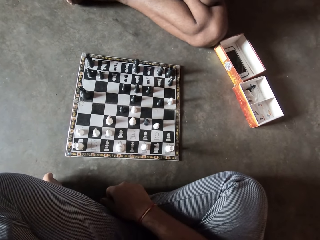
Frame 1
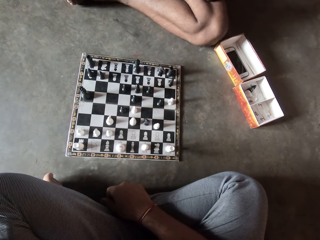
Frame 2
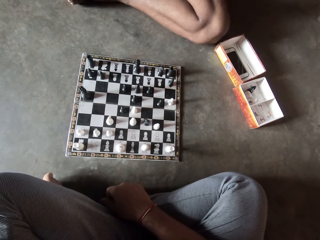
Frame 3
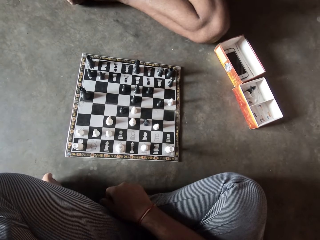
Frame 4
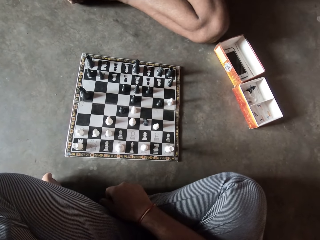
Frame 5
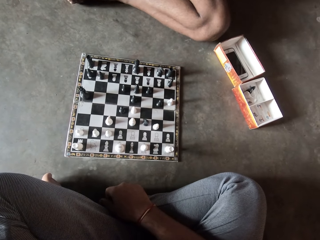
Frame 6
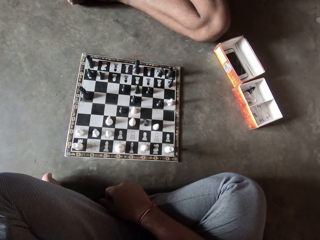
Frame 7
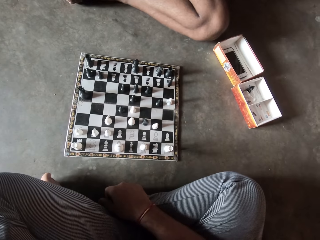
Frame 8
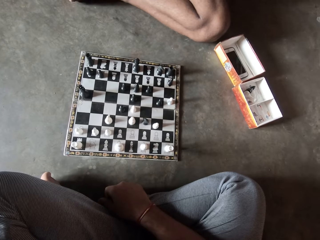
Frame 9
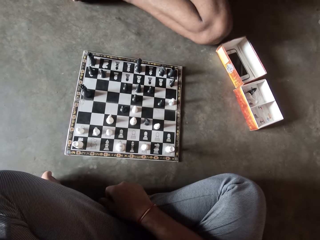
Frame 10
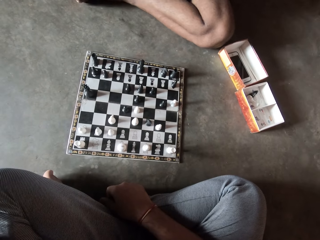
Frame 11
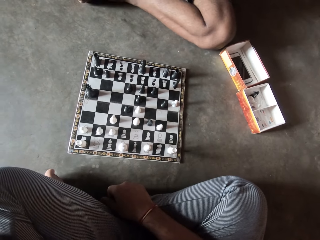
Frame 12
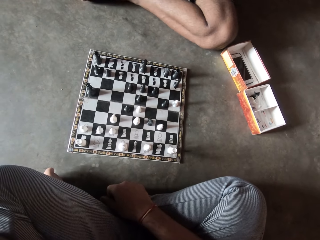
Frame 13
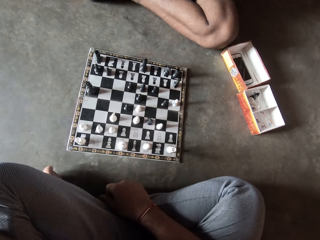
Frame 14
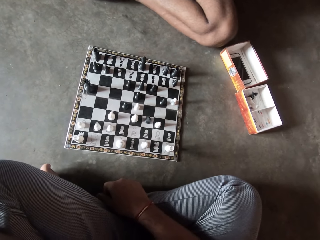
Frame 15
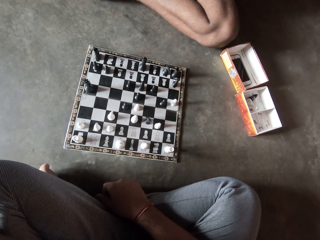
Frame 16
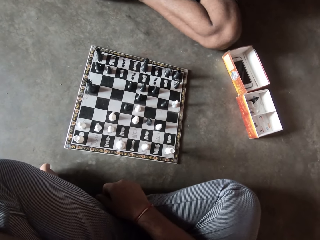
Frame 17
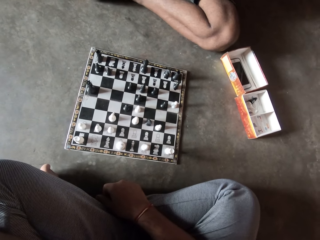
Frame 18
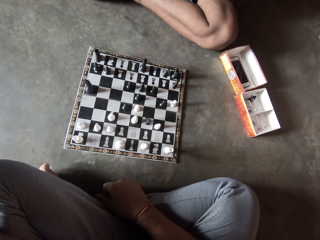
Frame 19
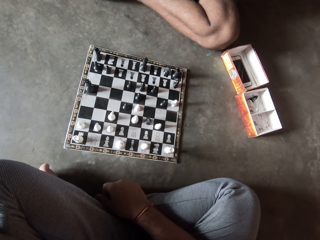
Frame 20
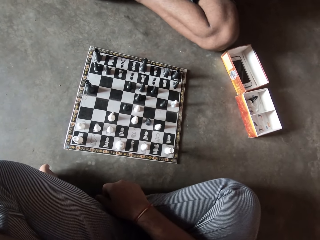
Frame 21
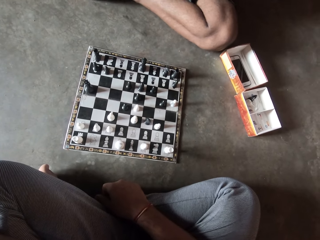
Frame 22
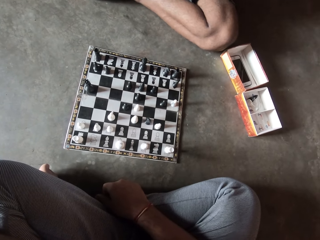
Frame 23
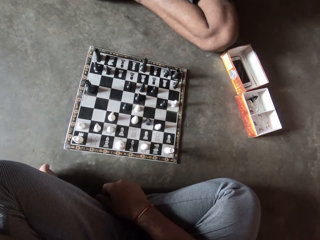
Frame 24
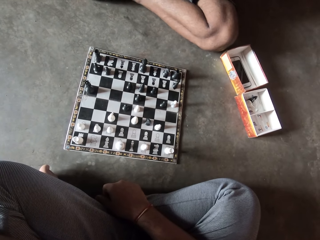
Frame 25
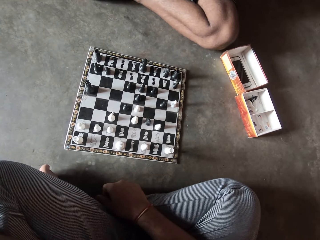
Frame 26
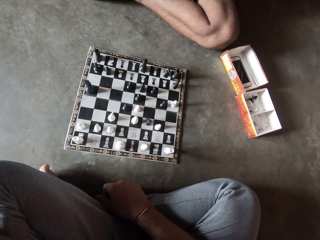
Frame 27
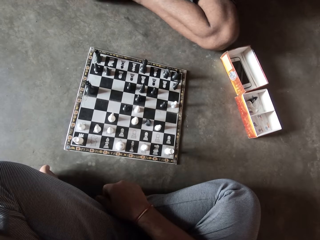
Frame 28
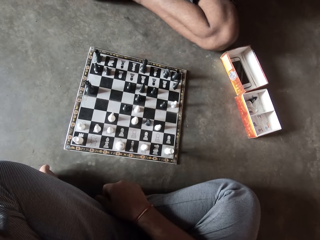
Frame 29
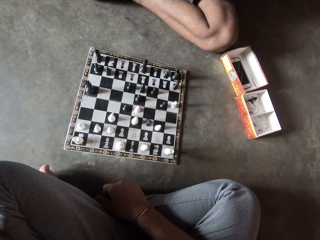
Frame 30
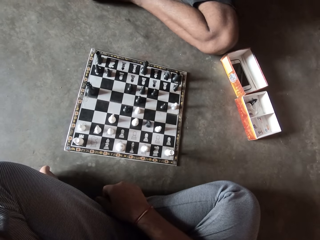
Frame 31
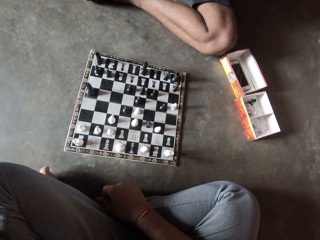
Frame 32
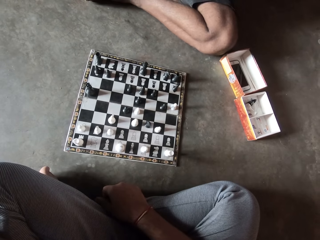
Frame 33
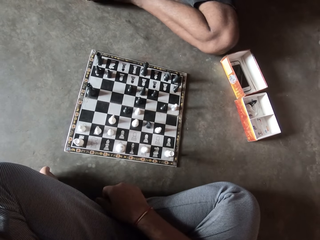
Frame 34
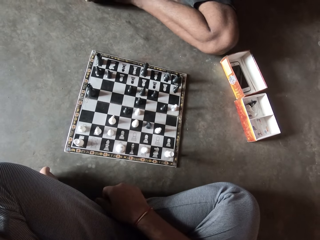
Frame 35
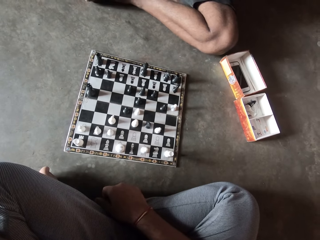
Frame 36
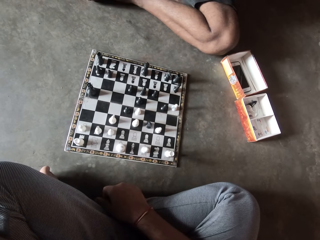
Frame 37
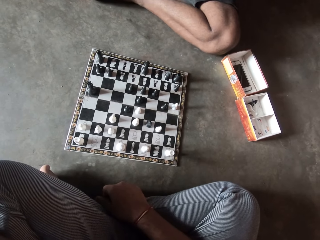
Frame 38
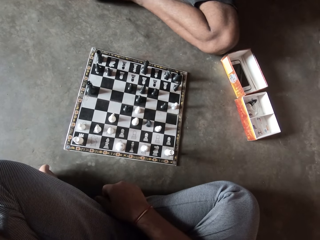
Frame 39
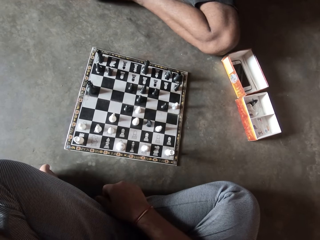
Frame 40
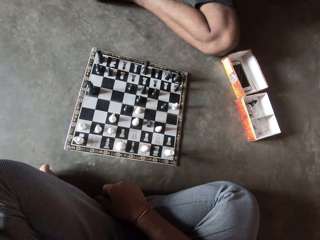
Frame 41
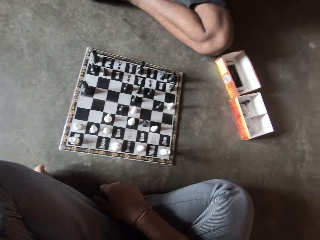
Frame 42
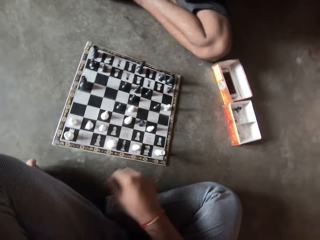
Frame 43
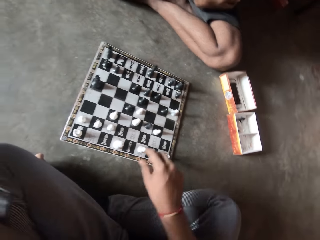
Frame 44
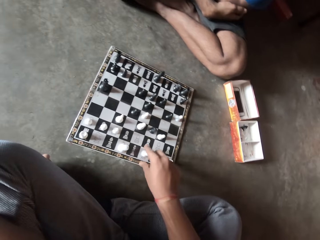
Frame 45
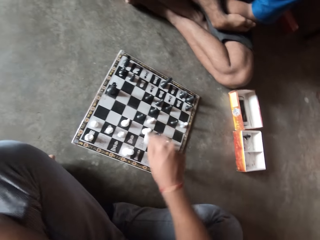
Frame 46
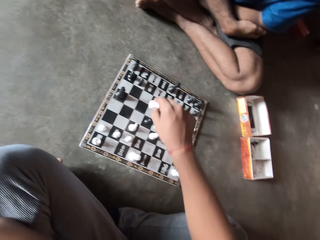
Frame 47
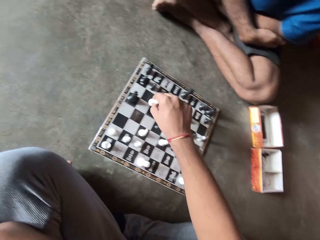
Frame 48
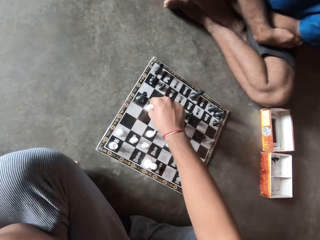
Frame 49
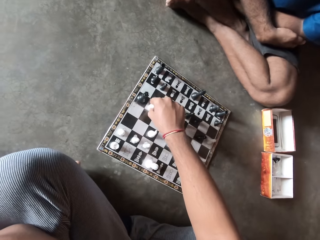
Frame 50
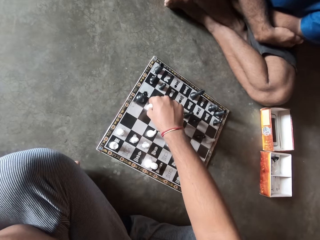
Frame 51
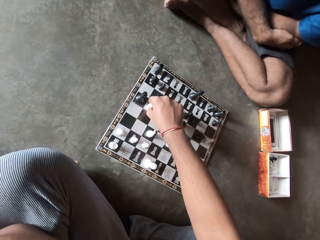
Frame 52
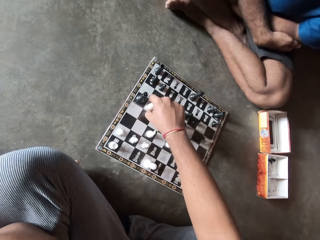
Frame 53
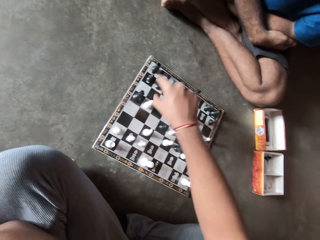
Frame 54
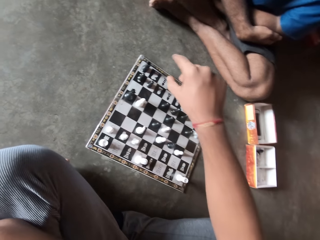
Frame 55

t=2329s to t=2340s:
The camera wearer picks up a white chess piece from the chess board and drops the white chess piece on the chess board.

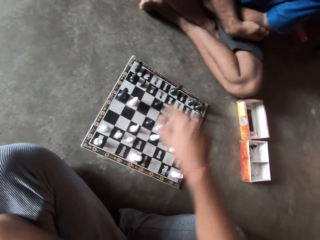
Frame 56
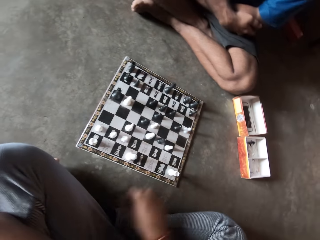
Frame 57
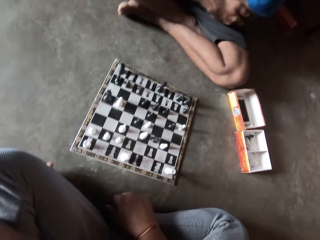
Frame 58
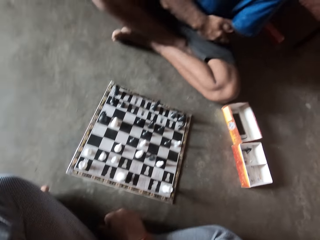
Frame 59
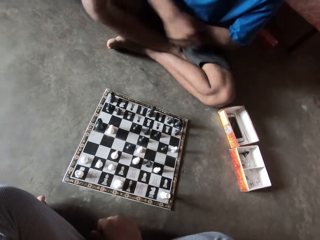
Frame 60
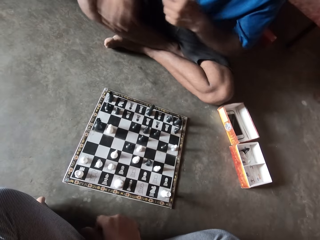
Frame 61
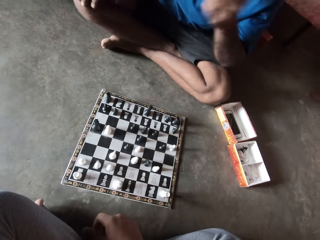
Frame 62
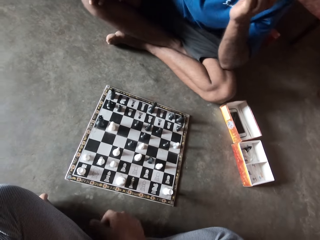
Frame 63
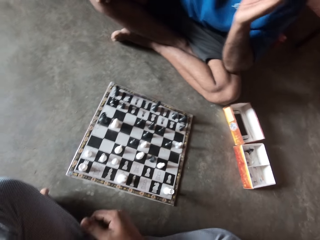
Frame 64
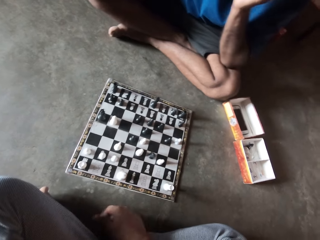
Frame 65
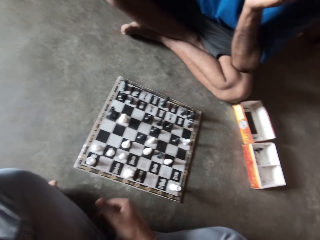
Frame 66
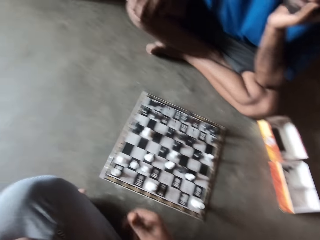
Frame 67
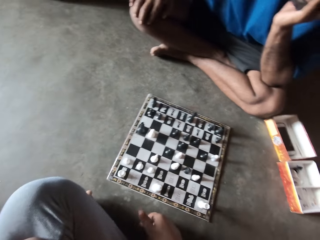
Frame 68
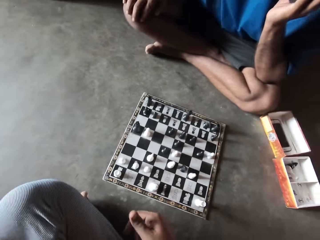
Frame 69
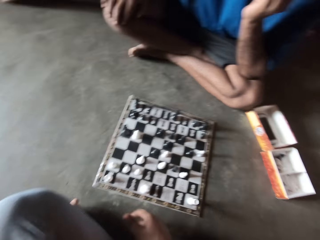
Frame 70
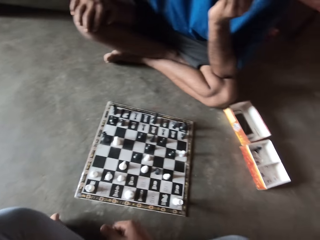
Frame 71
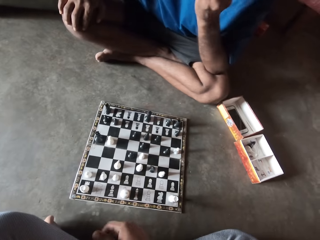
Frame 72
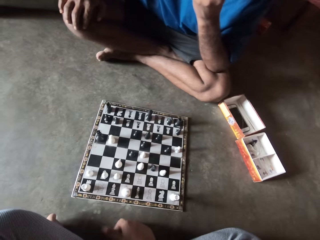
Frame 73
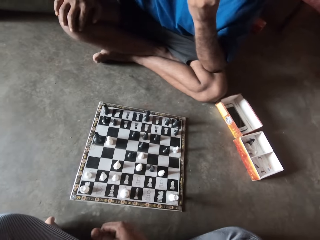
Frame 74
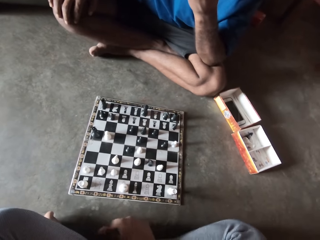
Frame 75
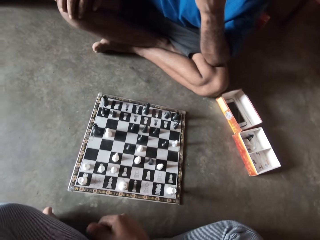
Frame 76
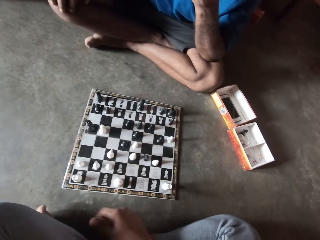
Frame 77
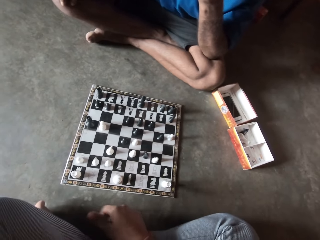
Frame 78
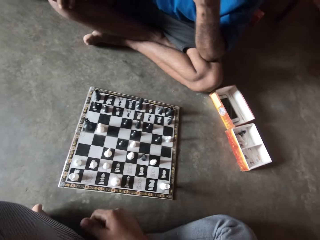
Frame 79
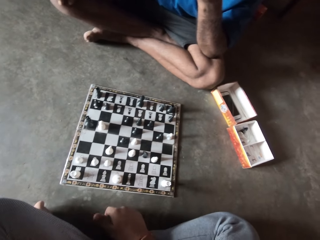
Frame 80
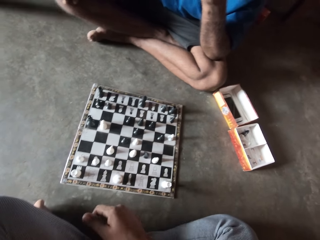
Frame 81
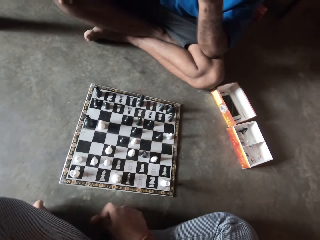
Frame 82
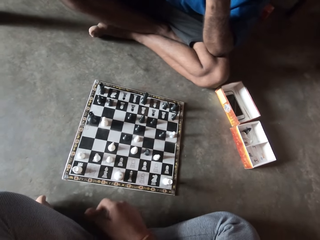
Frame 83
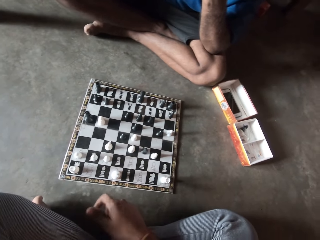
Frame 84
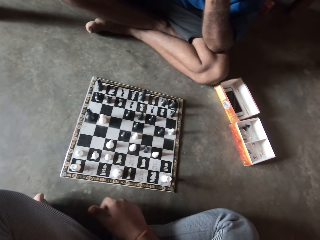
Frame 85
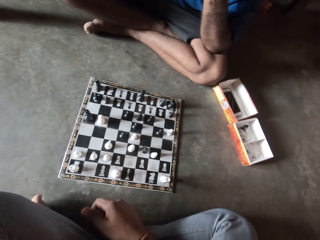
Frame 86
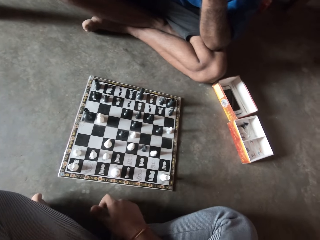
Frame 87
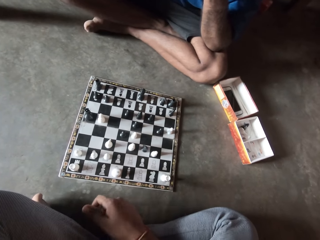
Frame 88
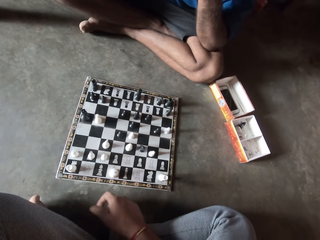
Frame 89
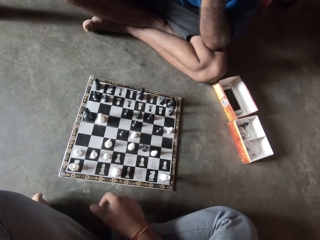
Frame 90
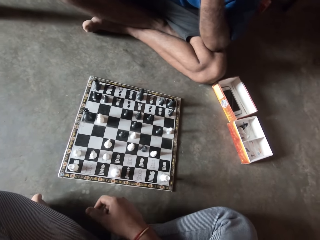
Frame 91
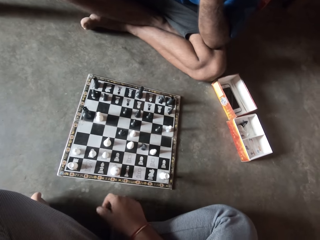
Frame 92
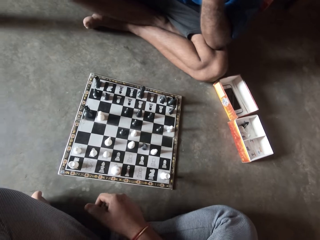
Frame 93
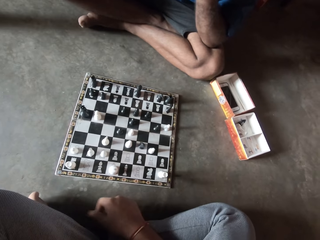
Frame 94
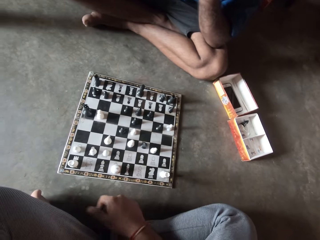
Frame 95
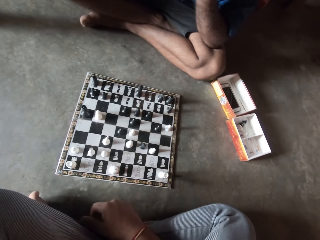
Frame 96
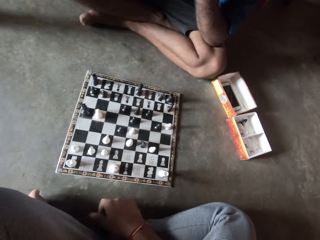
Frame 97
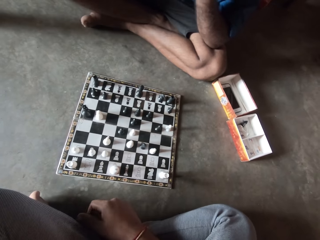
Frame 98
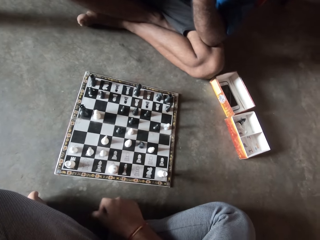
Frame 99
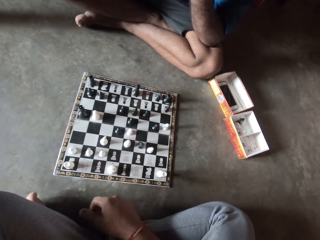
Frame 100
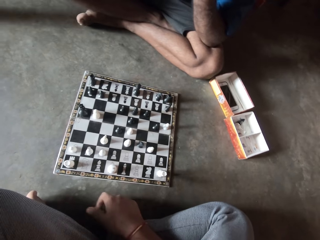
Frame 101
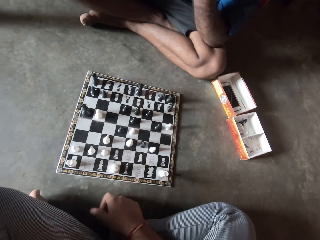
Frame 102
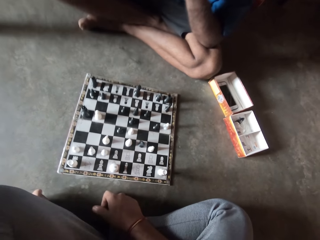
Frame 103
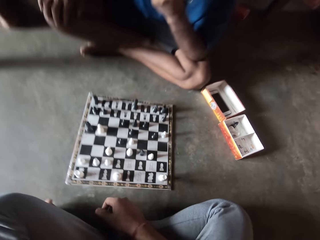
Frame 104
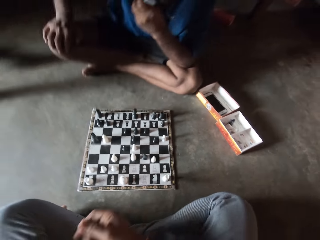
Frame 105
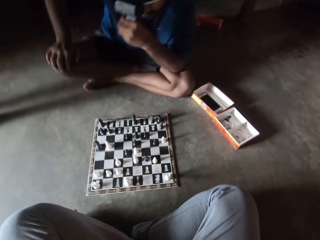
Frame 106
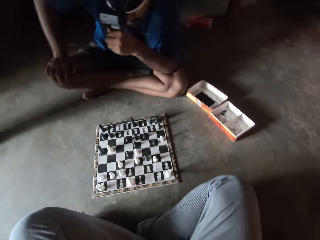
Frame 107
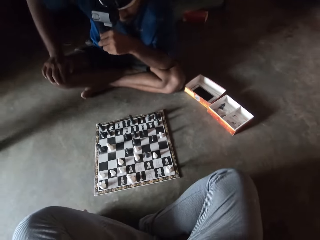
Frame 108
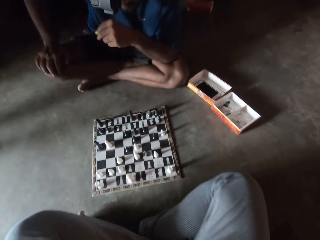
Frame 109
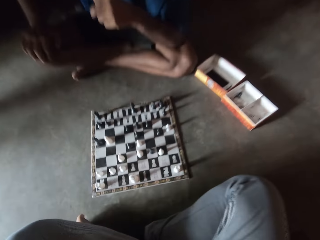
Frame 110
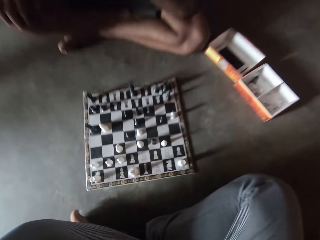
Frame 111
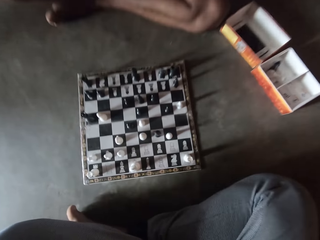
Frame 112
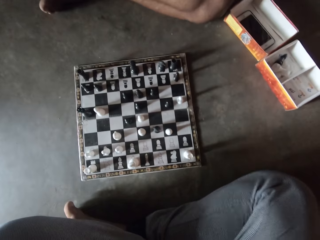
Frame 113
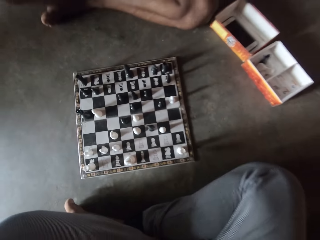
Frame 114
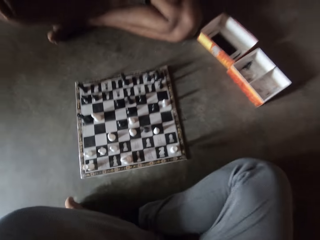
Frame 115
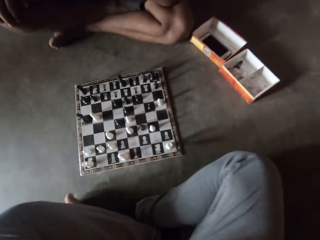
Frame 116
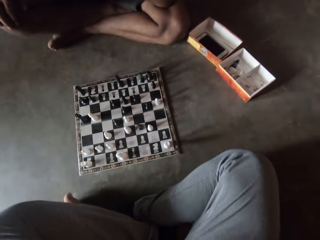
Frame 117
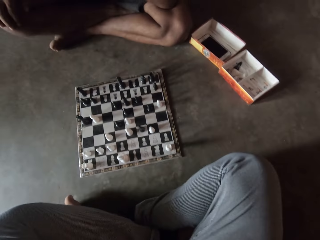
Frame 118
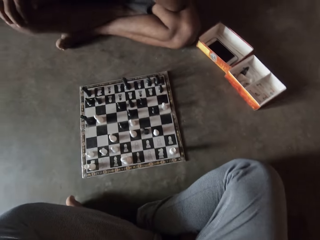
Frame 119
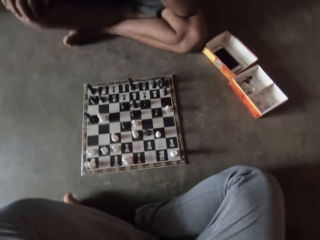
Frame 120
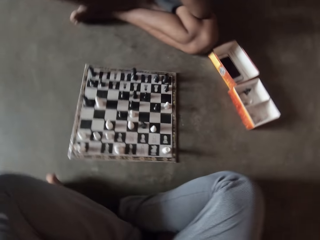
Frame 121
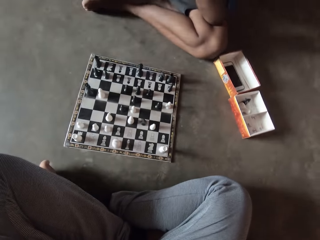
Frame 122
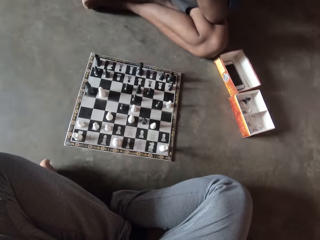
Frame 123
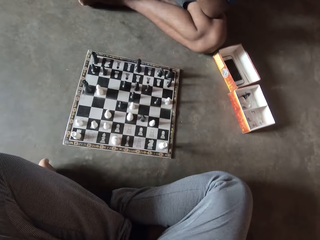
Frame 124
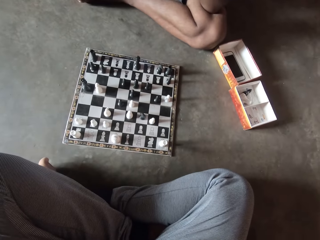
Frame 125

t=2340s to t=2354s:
The camera wearer pulls his hand off the chess piece. He taps his right hand on the floor. A man holds his chin. The camera wearer hits the floor with his fingers. He pulls his hand off the floor.
